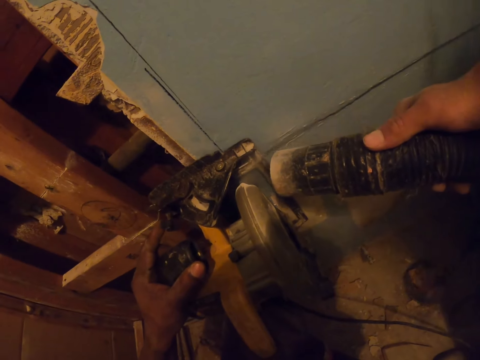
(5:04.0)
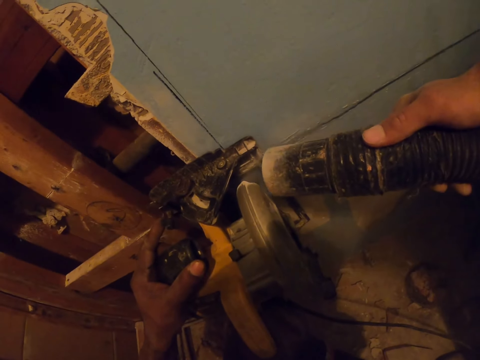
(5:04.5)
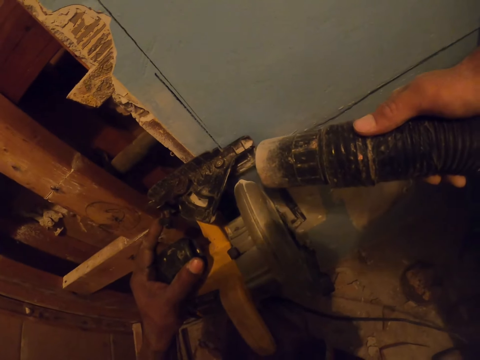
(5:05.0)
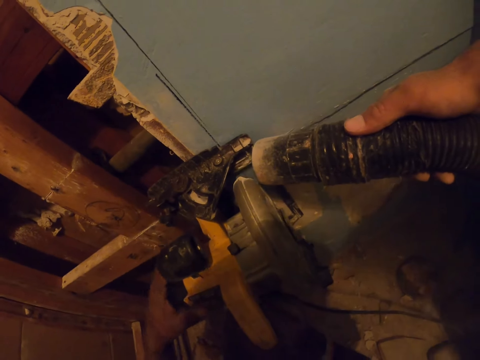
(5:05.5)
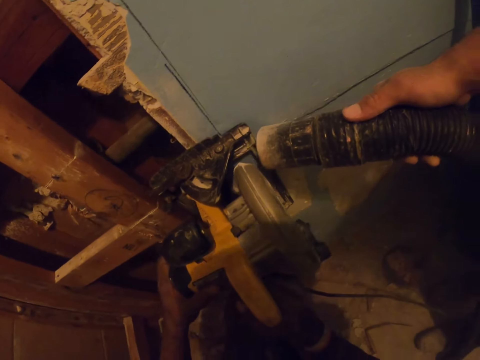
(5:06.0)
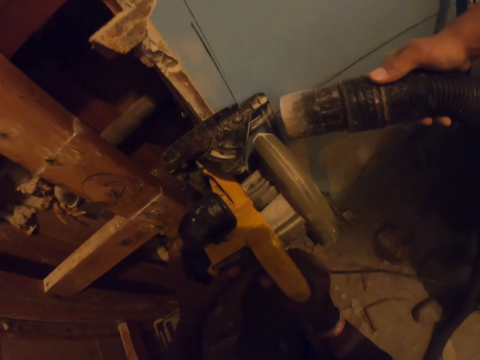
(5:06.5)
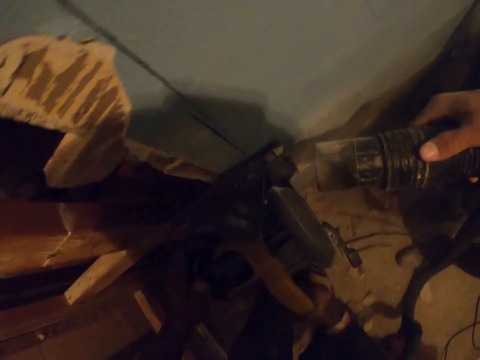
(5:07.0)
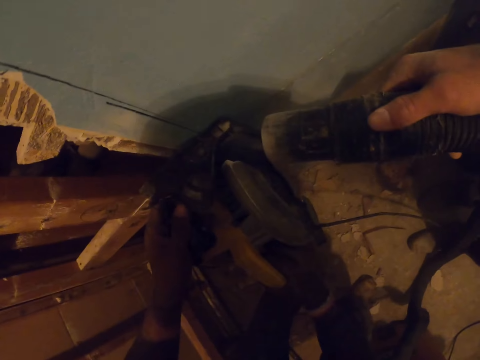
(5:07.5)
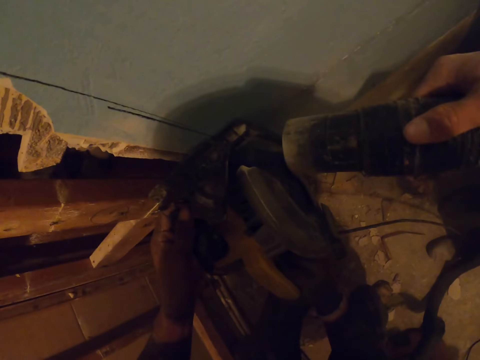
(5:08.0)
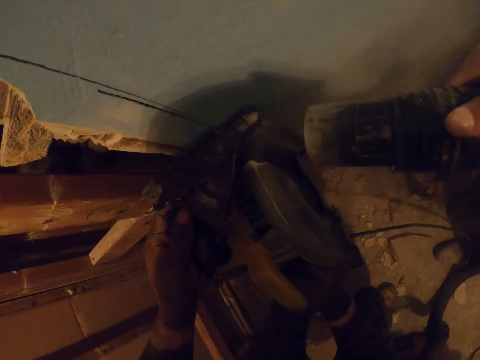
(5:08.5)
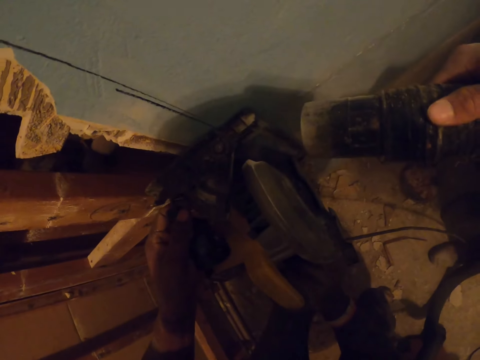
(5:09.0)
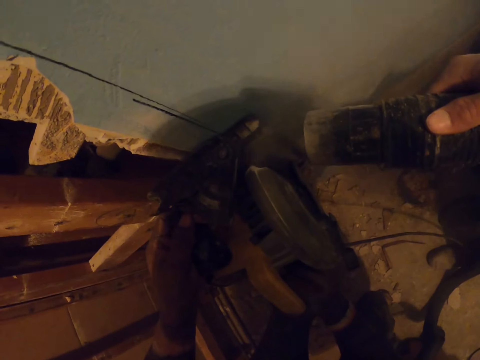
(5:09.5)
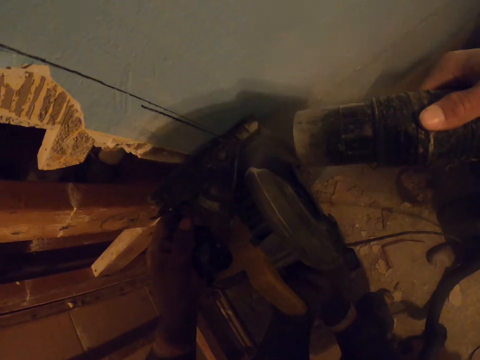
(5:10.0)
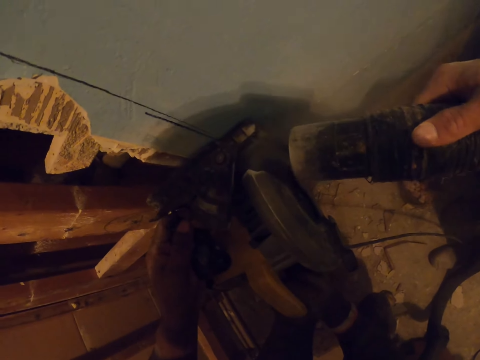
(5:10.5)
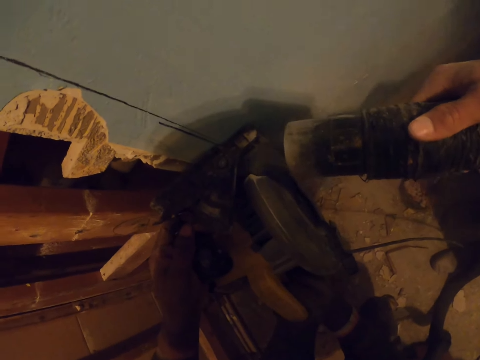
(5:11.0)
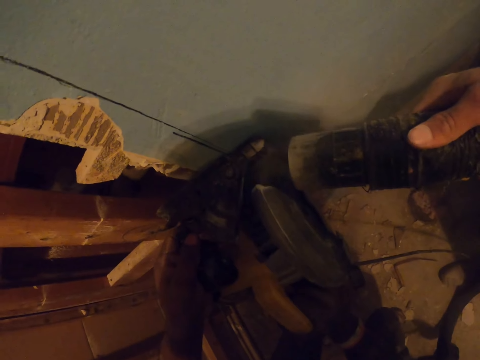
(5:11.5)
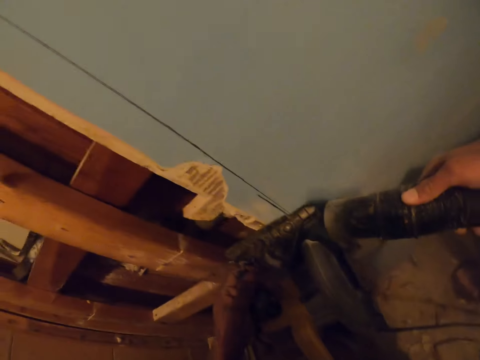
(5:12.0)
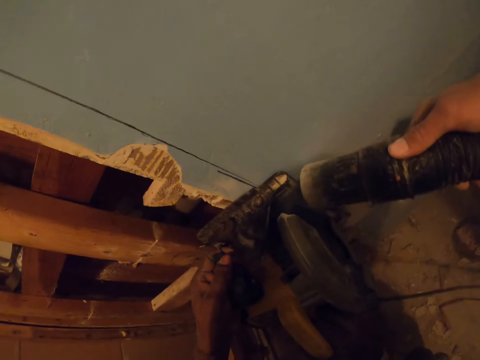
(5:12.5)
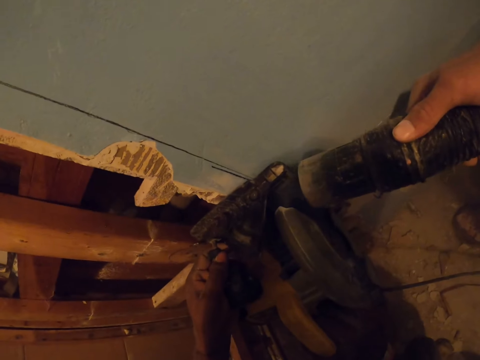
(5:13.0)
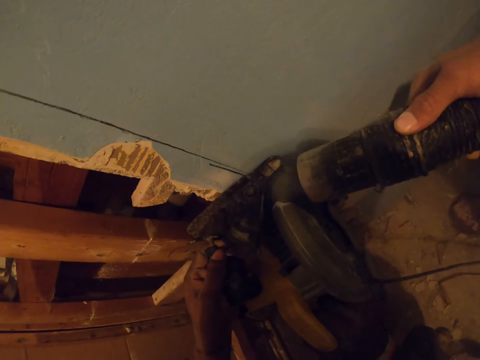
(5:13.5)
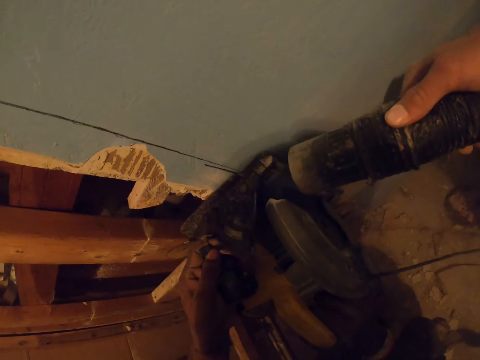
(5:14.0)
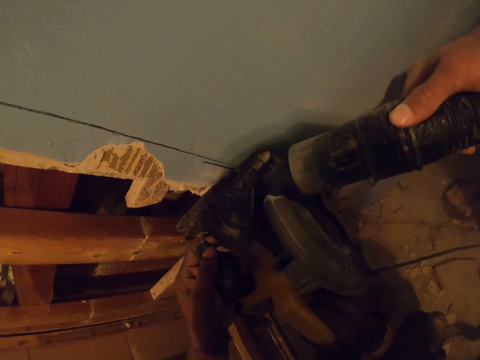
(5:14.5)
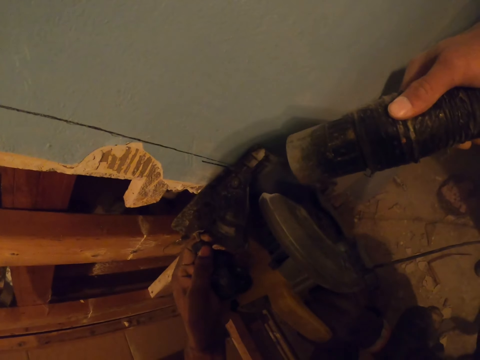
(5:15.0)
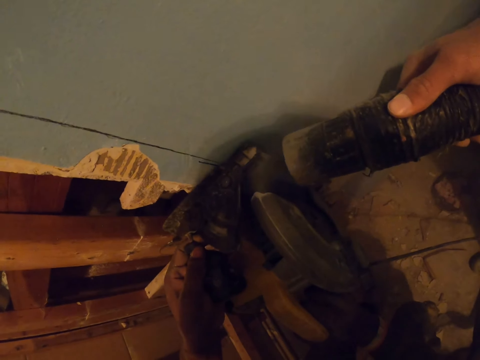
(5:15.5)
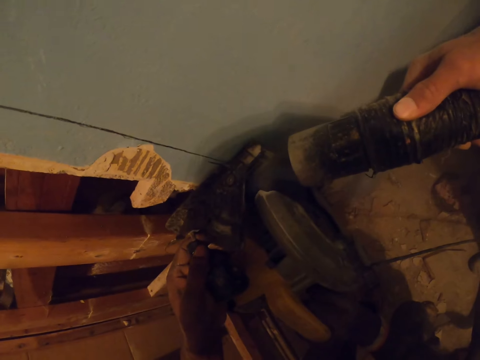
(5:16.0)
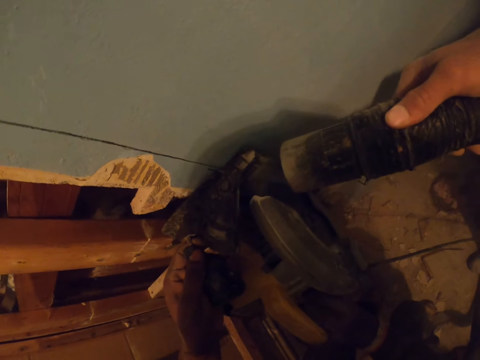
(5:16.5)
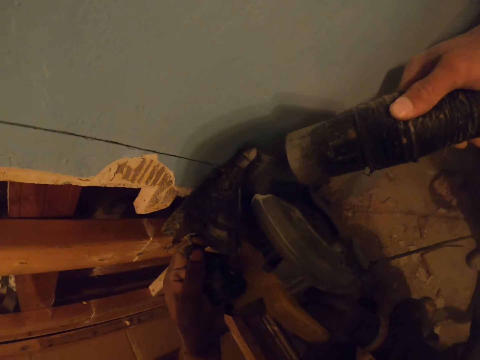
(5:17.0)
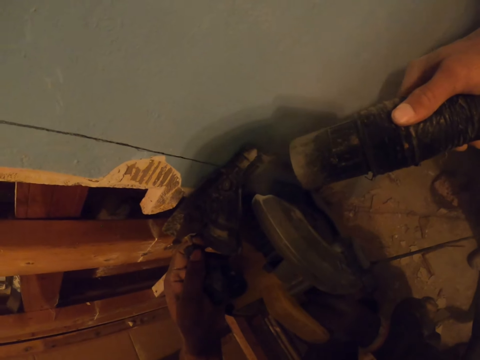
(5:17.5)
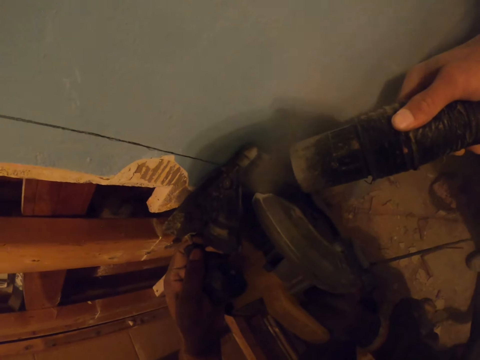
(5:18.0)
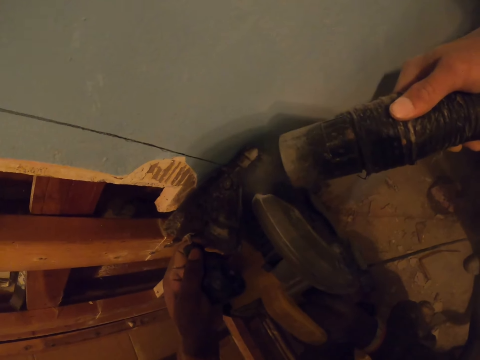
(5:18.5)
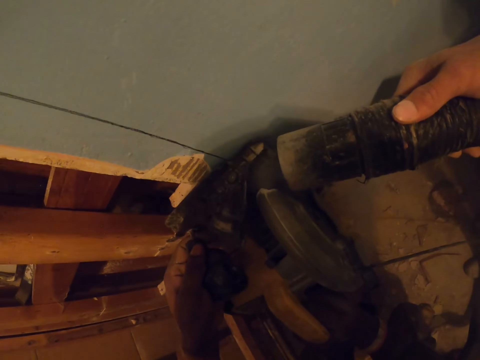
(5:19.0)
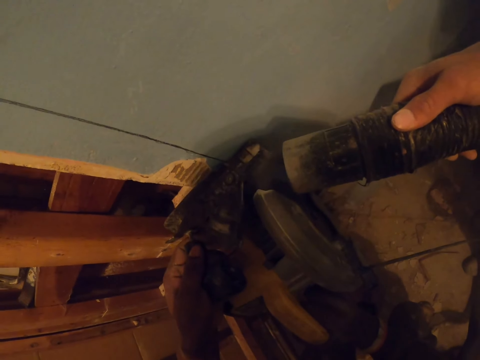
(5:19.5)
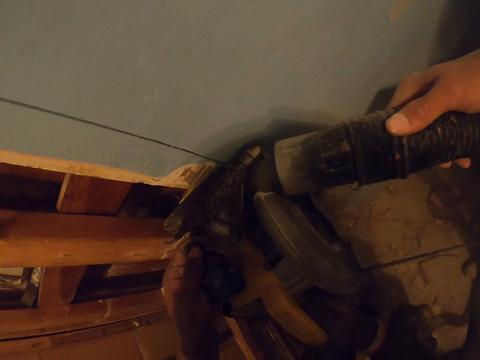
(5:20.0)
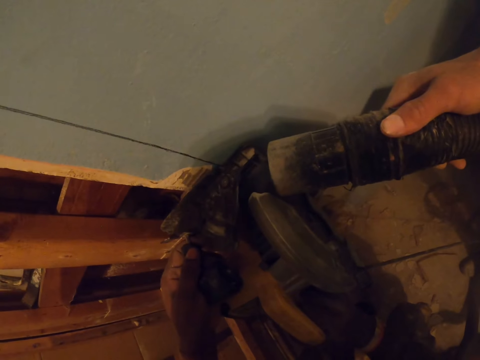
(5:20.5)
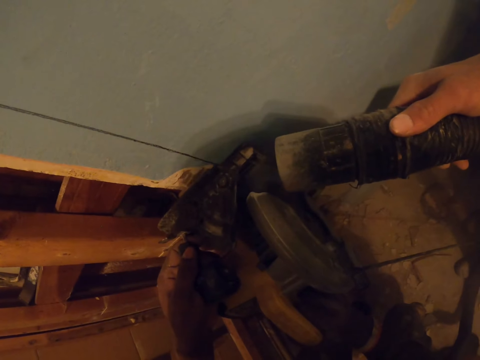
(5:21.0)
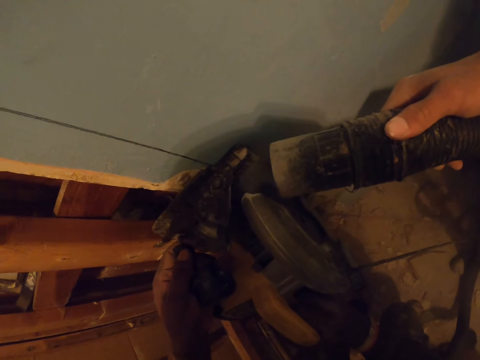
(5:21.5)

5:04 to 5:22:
A man airs out the dust with the vacuum cleaner hose pipe. The man holds the vacuum cleaner hose pipe. The camera wearer turns around. They hold the vacuum cleaner hose pipe. The man holds the vacuum cleaner hose pipe and airs out the dust with the vacuum cleaner hose pipe. The camera wearer cuts the wood with the wood cutting machine. The man airs out the dust with the vacuum cleaner hose pipe. The camera wearer cuts the wood with the wood cutting machine. The man holds the vacuum cleaner hose pipe. The camera wearer cuts the wood with the wood cutting machine. The man airs out the dust with the vacuum cleaner hose pipe. The camera wearer cuts the wood with the wood cutting machine. The man airs out the dust with the vacuum cleaner hose pipe. The camera wearer cuts the wood with the wood cutting machine.

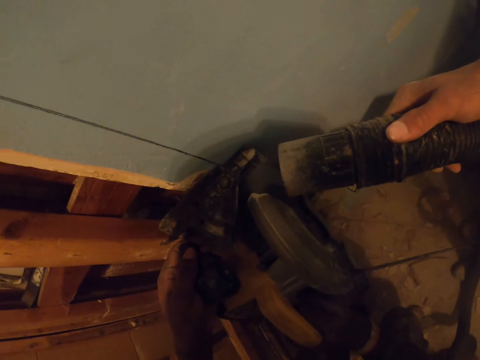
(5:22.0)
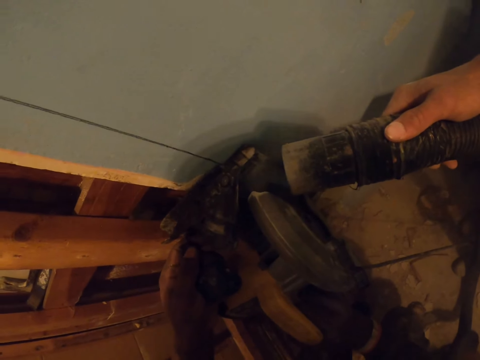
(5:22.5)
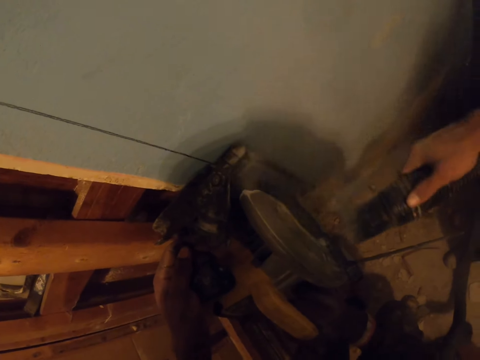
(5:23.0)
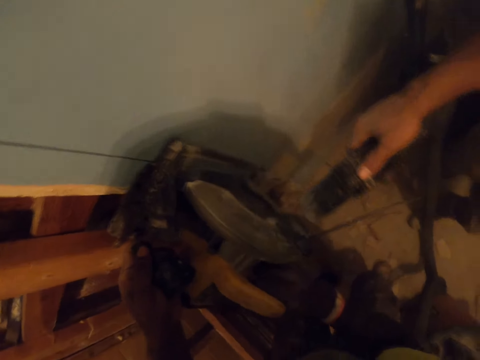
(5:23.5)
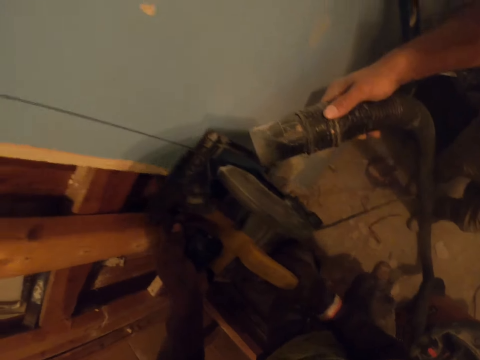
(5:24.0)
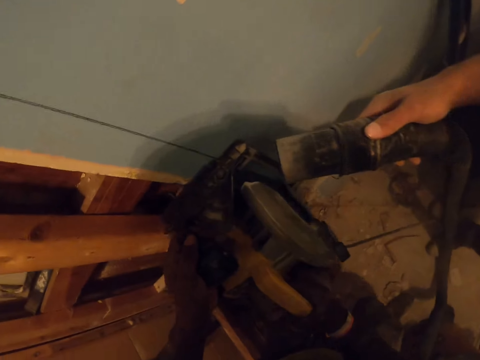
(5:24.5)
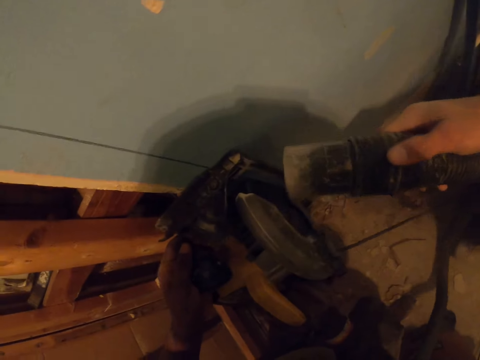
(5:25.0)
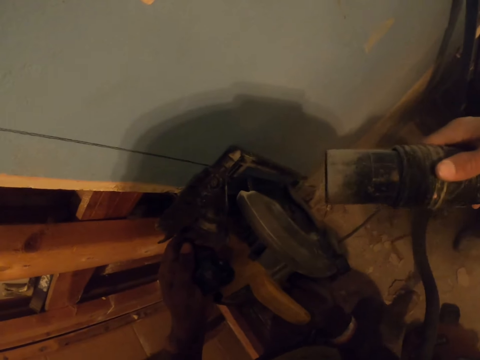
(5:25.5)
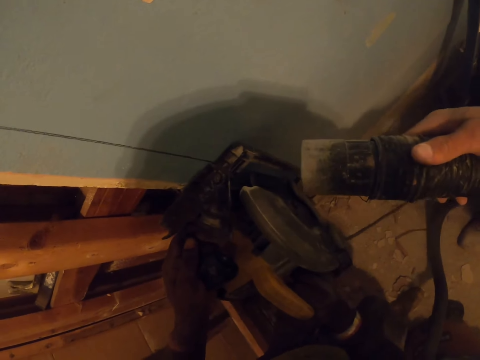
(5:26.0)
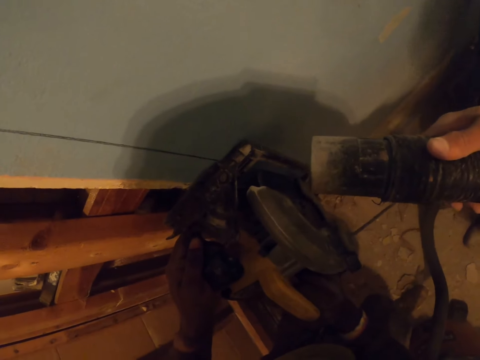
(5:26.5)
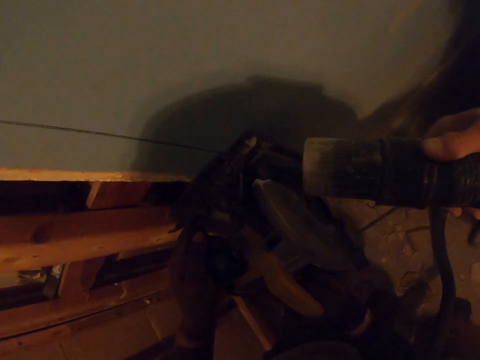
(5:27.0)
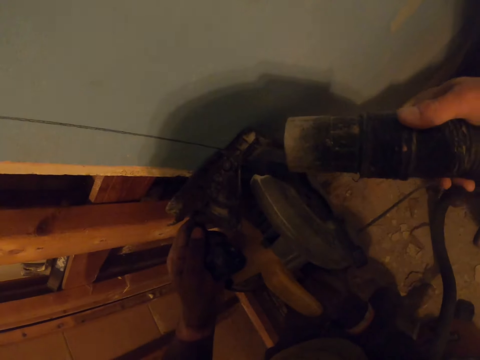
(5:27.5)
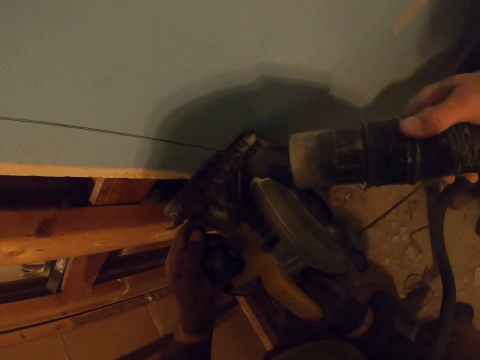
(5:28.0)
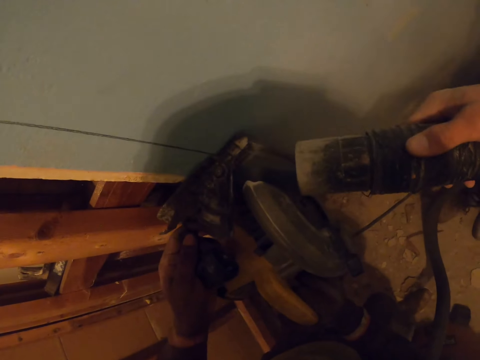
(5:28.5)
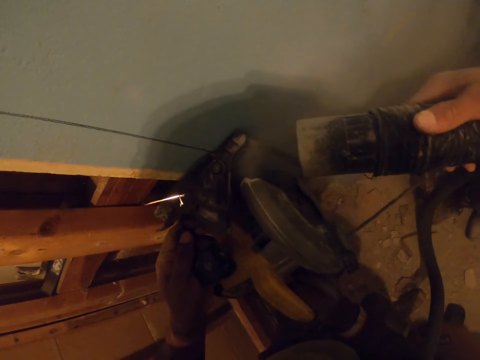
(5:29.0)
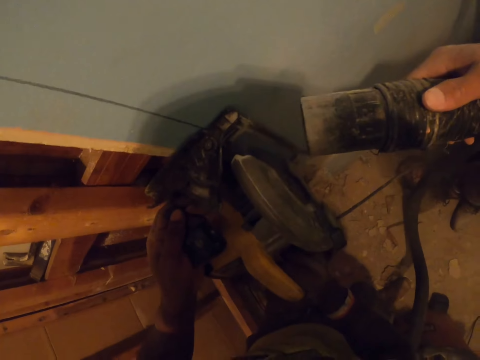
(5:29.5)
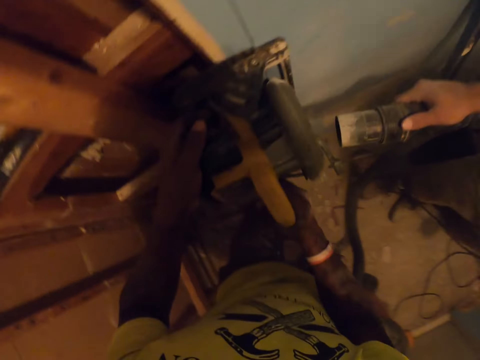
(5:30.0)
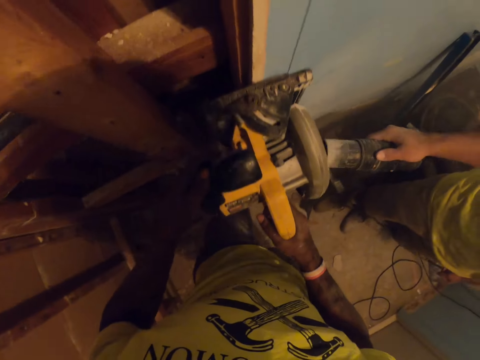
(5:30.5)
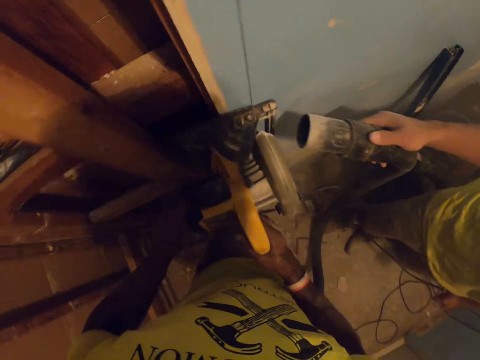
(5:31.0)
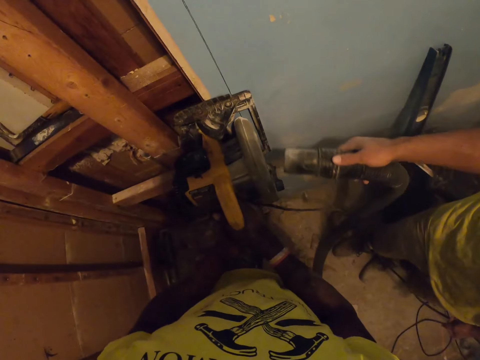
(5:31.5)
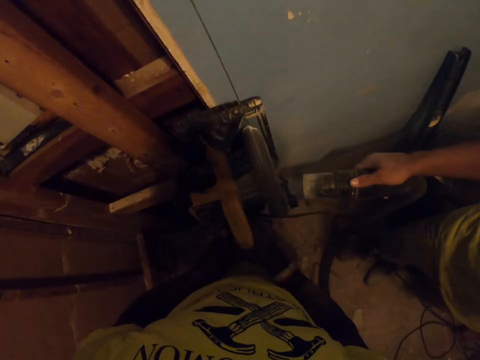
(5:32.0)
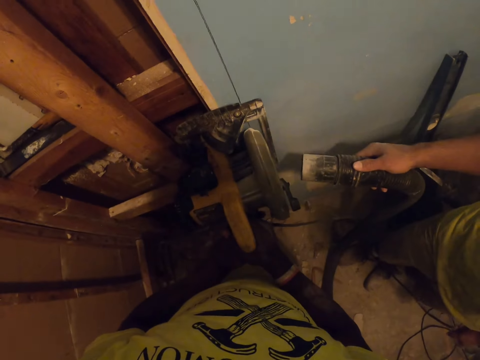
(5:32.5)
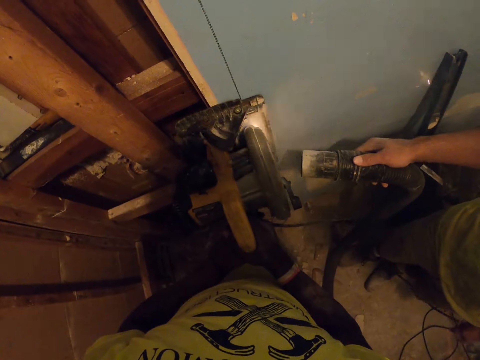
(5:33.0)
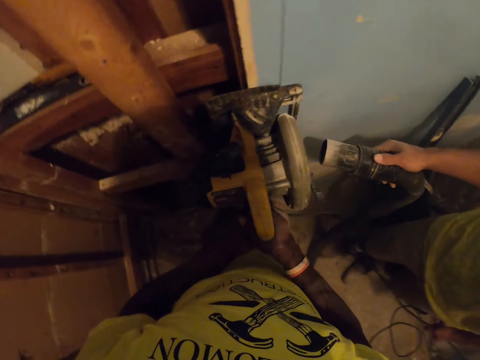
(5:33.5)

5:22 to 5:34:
A man airs out the dust with the vacuum cleaner hose pipe. The camera wearer cuts the wood with the wood cutting machine. The man holds the vacuum cleaner hose pipe. The camera wearer holds a wood cutter machine and cuts the wood with the wood cutting machine. The man holds the vacuum cleaner hose pipe and airs out the dust with the vacuum cleaner hose pipe. The camera wearer cuts the wood with the wood cutting machine and holds the wood cutting machine. The man airs out the dust with the vacuum cleaner hose pipe and holds the vacuum cleaner hose pipe. The camera wearer cuts the wood with the wood cutting machine. The man airs out the dust with the vacuum cleaner hose pipe. The camera wearer cuts the wood with the wood cutting machine and turns around.
